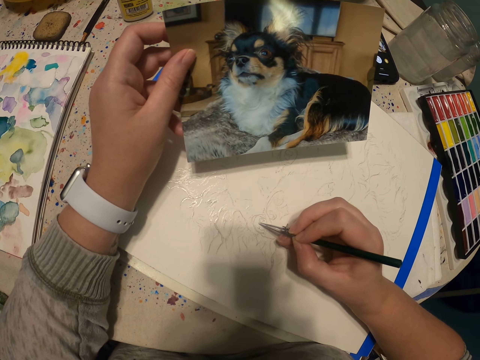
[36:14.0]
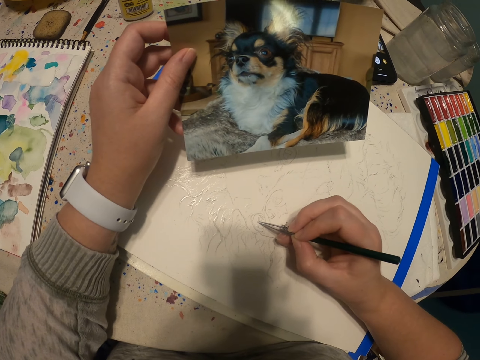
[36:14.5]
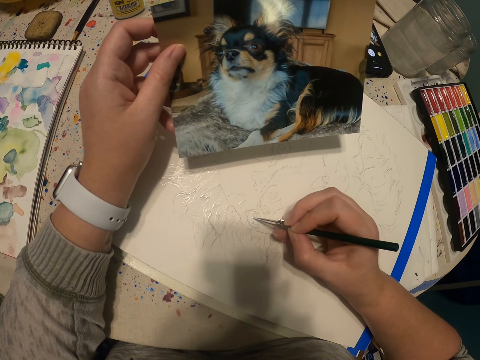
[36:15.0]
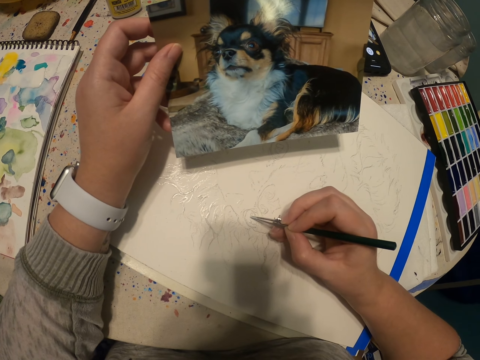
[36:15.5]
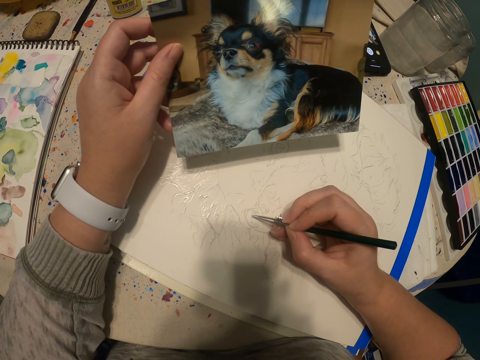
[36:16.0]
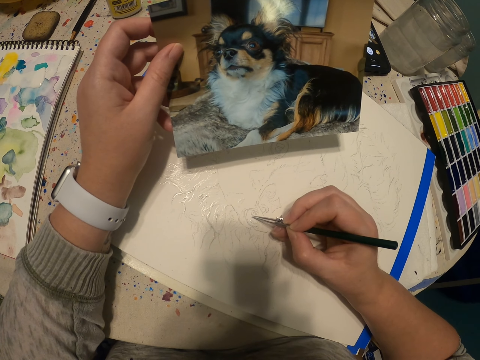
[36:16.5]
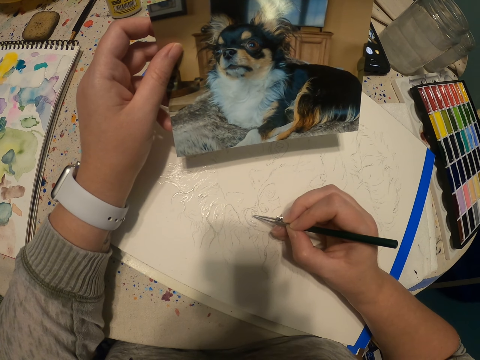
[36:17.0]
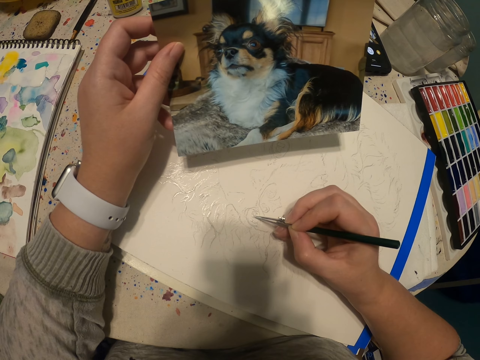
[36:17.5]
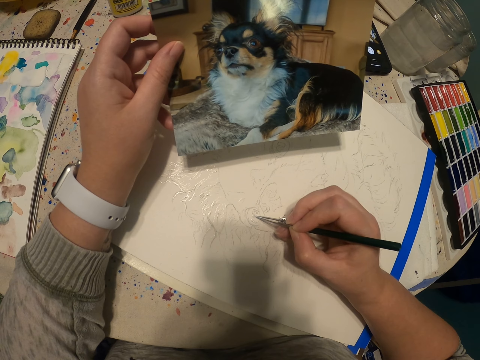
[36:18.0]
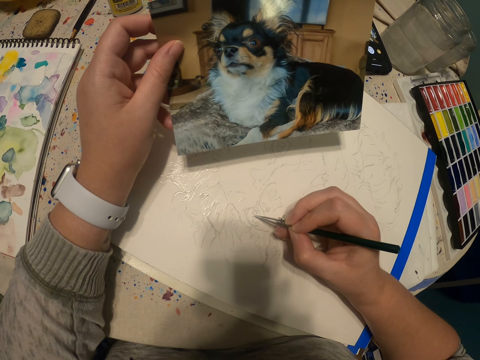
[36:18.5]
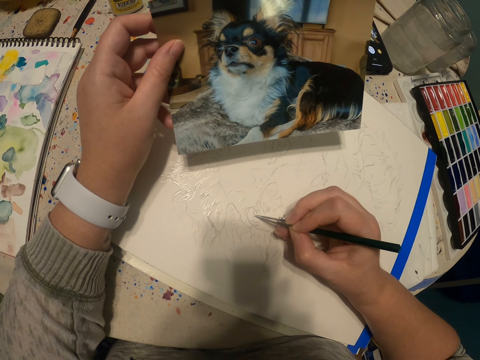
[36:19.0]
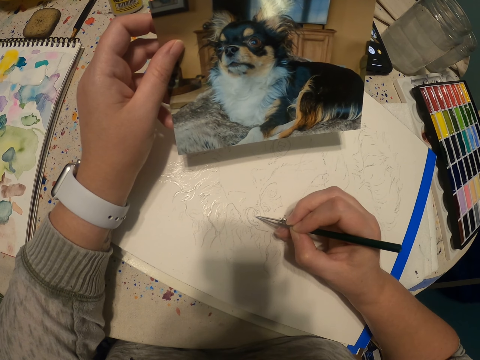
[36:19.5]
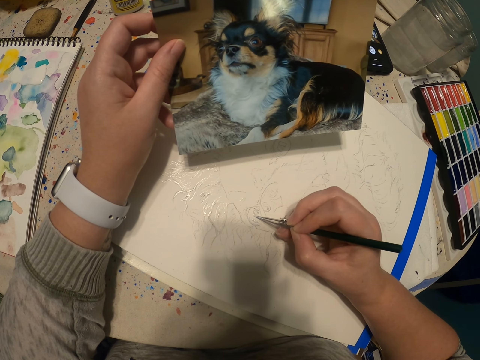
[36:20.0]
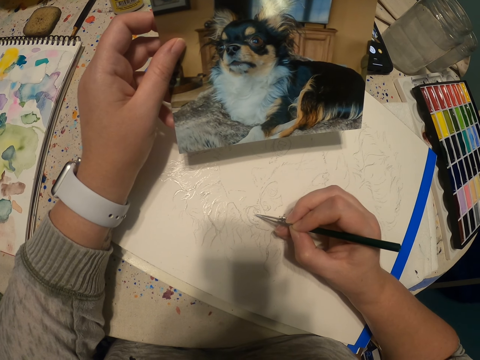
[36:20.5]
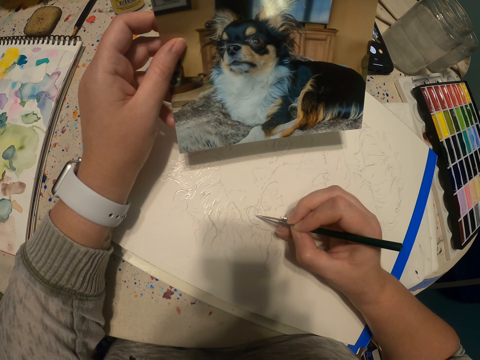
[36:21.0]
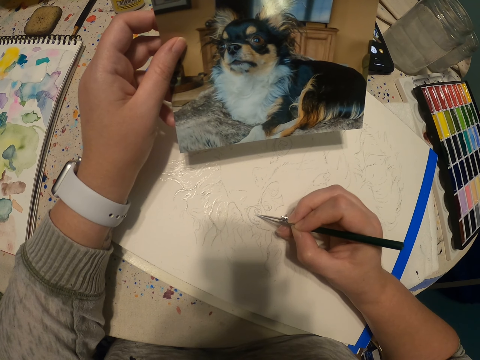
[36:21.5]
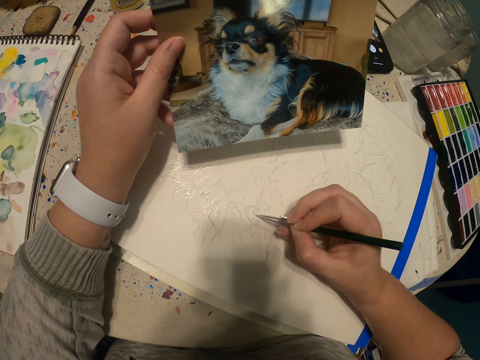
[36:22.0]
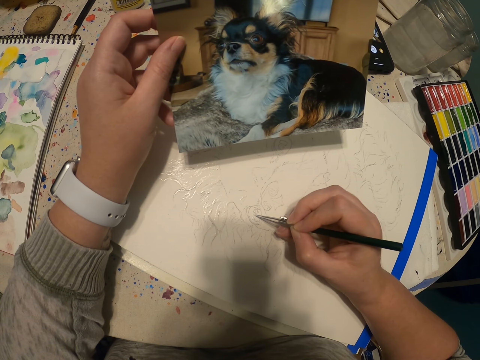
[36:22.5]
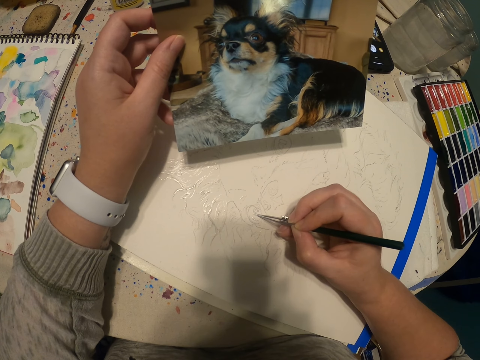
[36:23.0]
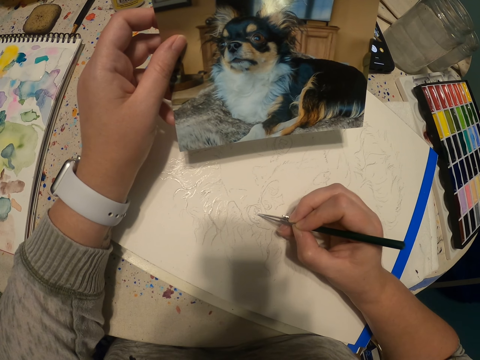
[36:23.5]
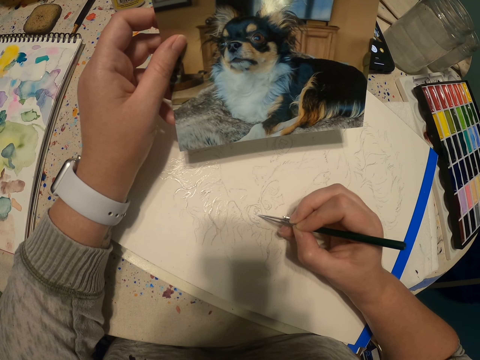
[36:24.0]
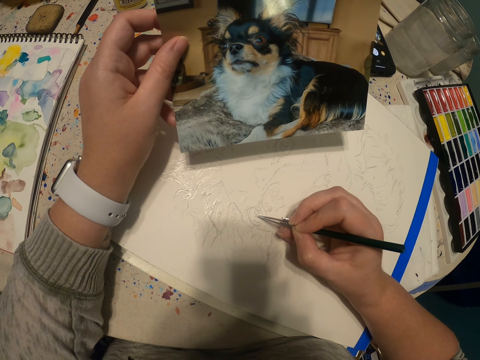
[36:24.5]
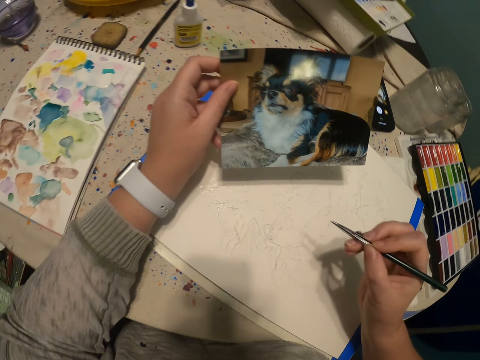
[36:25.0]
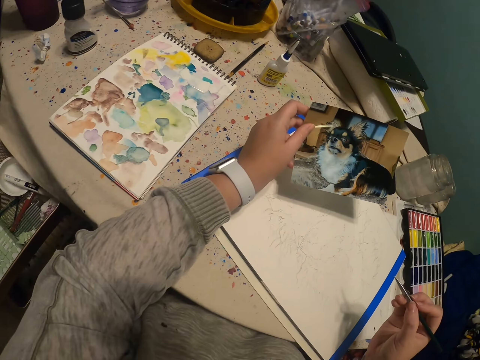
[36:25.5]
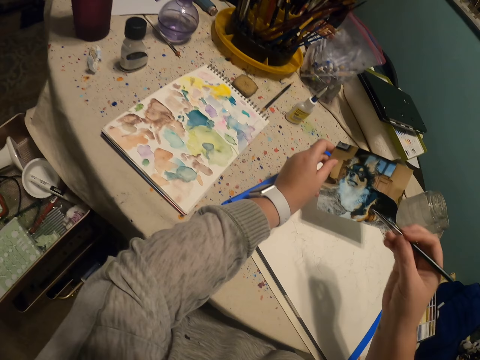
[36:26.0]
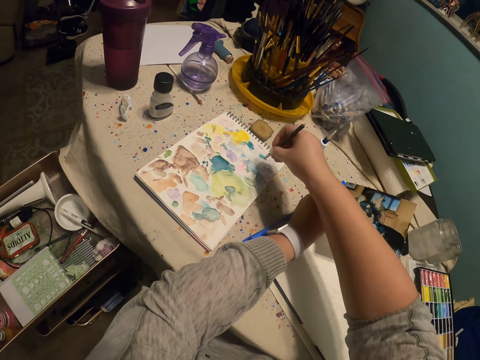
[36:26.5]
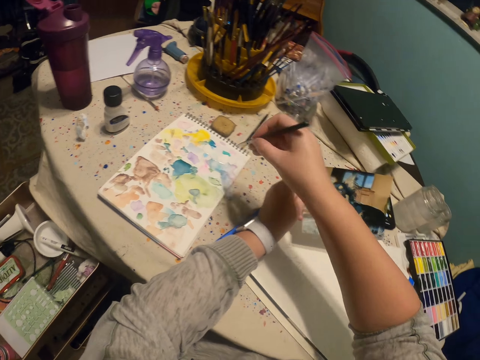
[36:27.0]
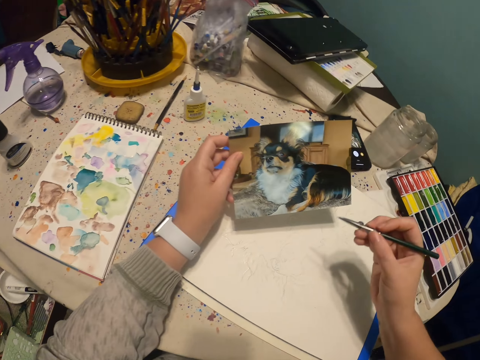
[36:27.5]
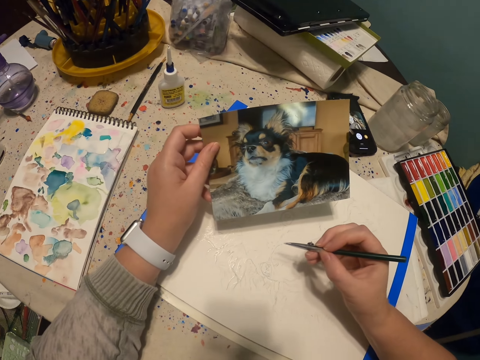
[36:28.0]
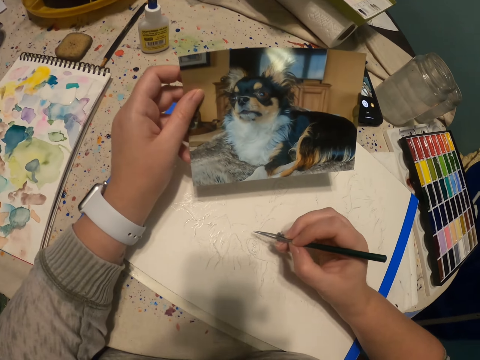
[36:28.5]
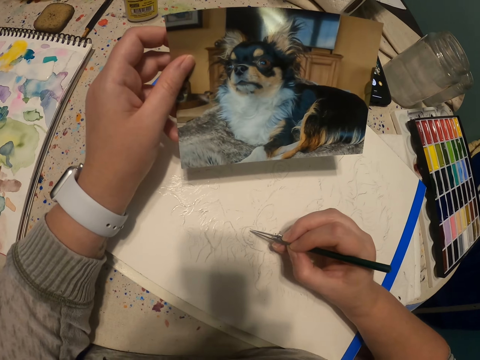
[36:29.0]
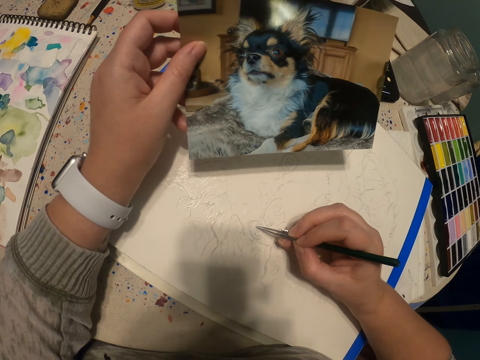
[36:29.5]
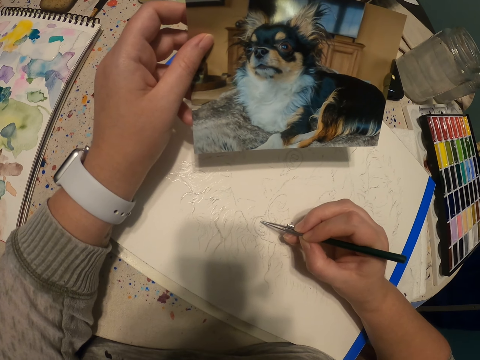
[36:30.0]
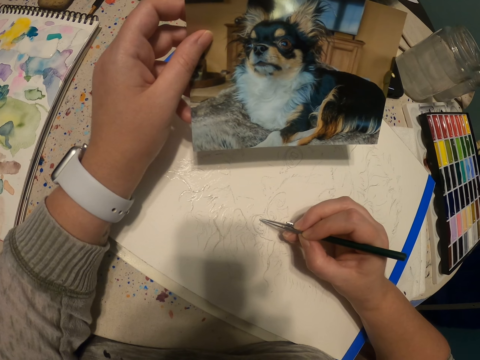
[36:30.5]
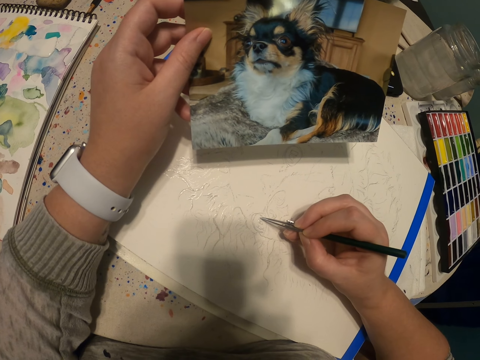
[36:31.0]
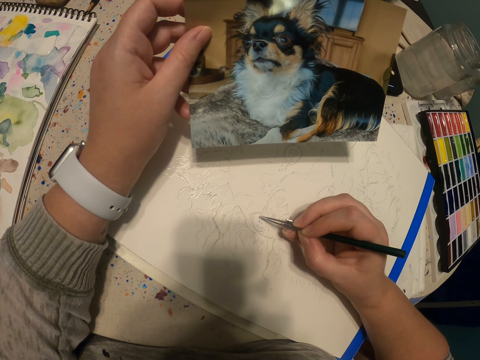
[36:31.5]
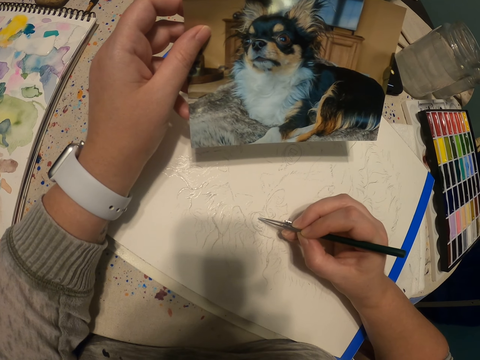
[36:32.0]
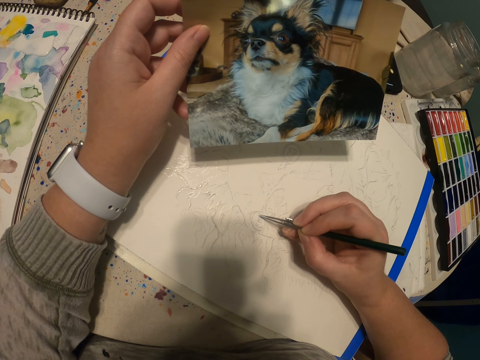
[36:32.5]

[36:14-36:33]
The camera wearer scoops paint on a book with a paint pen. They paint a sketch with the paint pen.

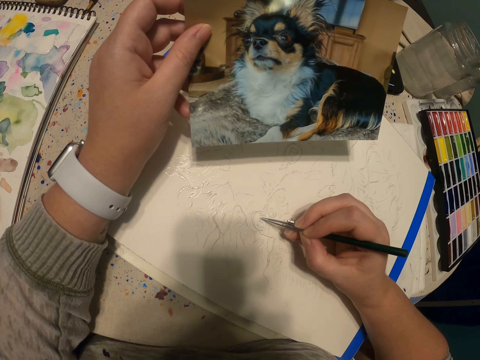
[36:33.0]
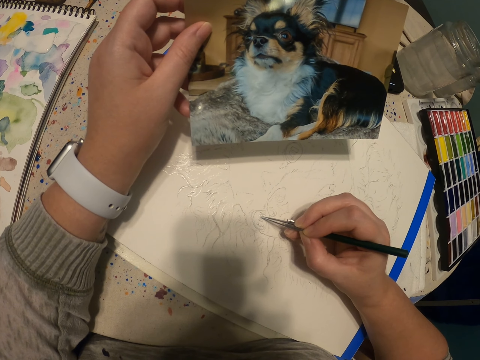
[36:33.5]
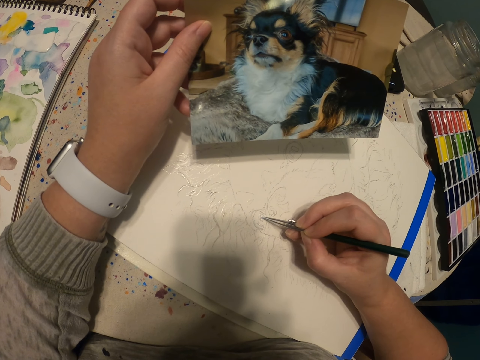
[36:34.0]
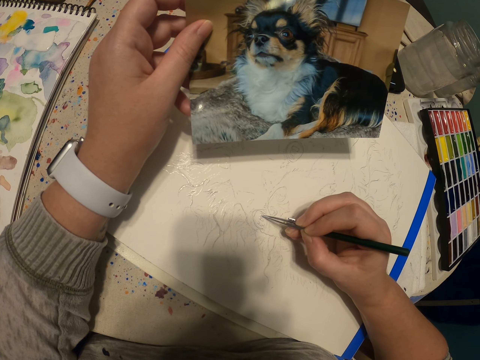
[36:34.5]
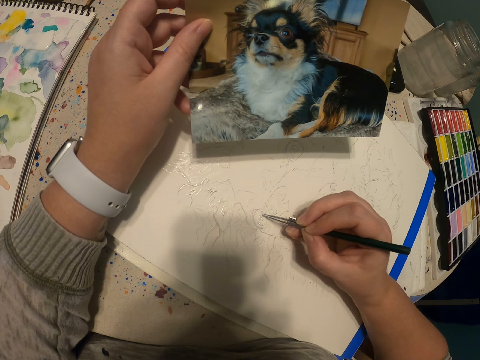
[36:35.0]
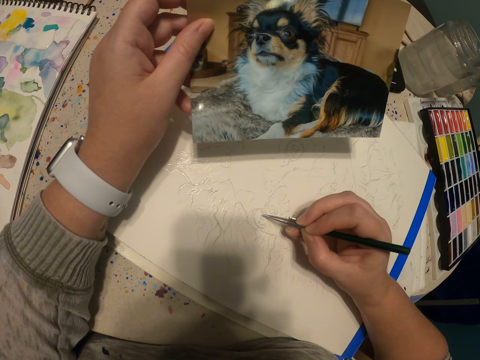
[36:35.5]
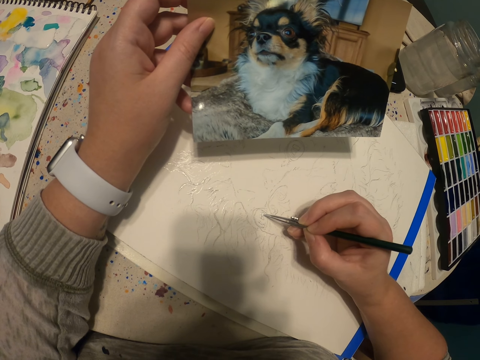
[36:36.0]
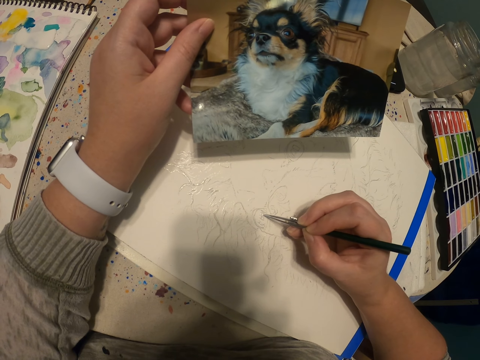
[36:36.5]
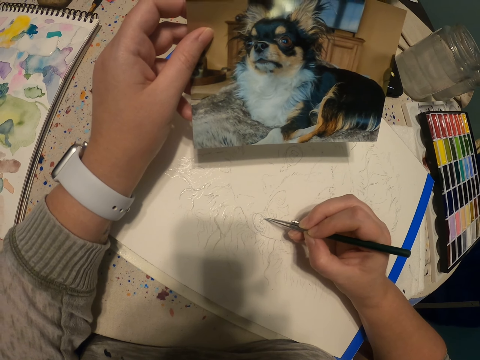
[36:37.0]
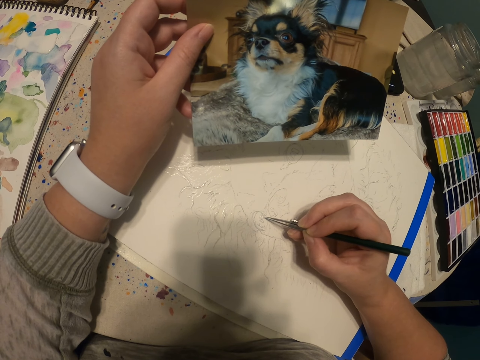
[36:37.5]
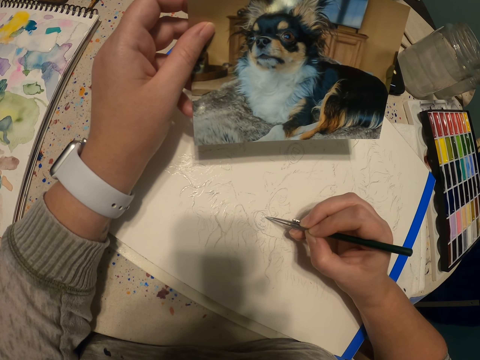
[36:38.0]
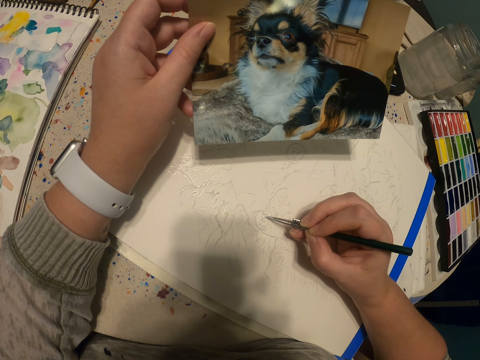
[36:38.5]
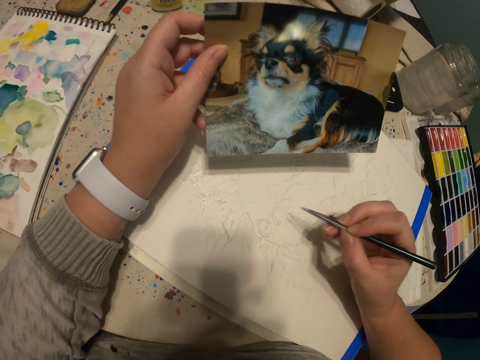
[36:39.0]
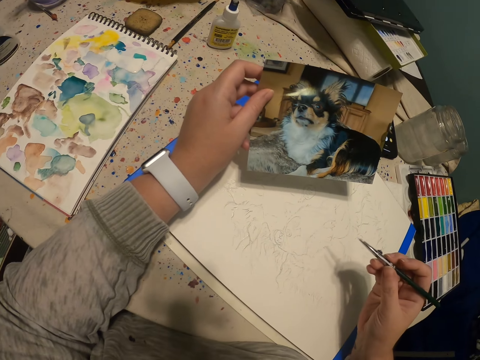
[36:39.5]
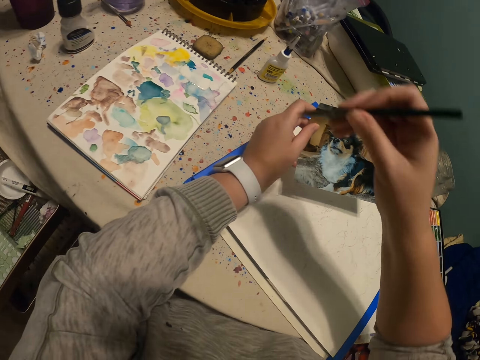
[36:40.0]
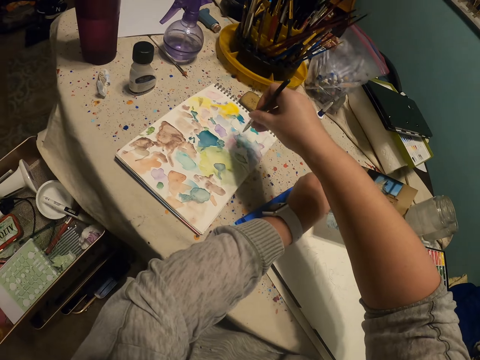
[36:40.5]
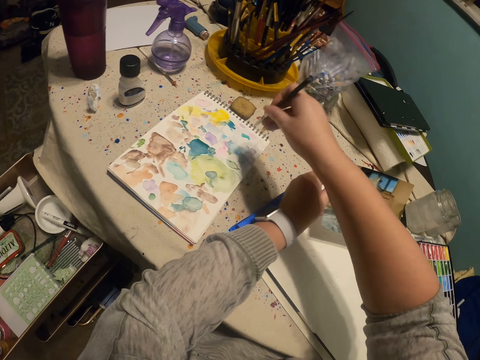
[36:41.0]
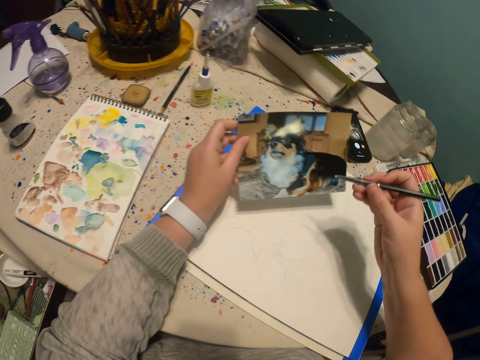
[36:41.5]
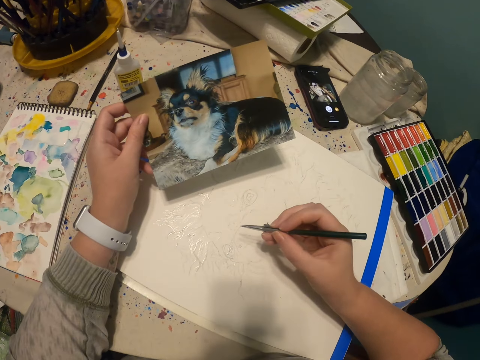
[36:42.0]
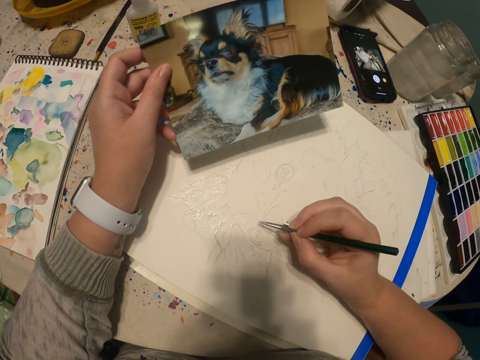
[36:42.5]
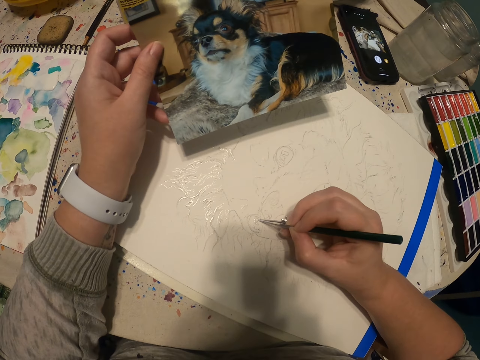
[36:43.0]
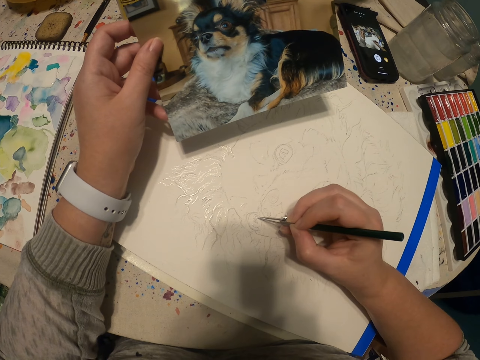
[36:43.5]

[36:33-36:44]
The camera wearer scoops paint on a book with a paint pen. They draw a dog picture.
